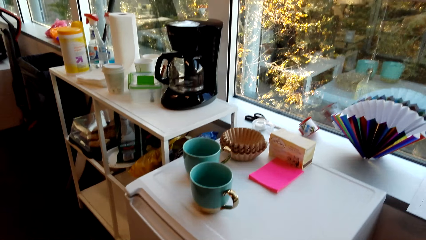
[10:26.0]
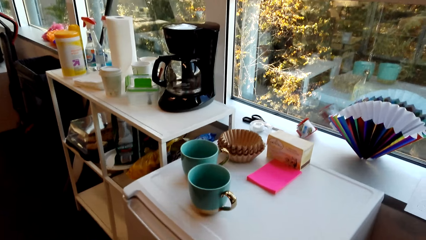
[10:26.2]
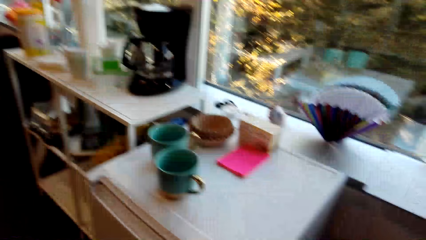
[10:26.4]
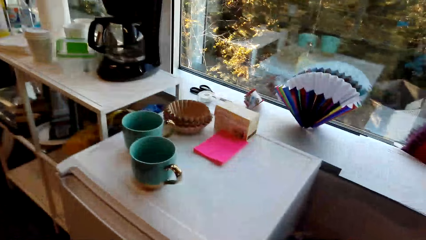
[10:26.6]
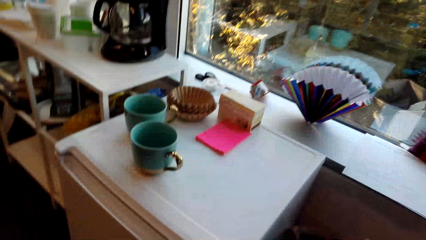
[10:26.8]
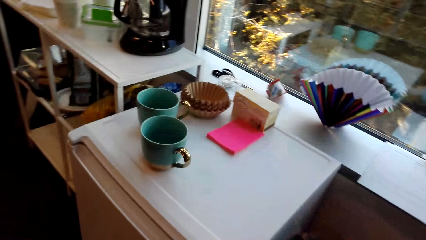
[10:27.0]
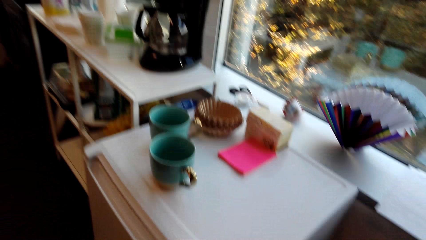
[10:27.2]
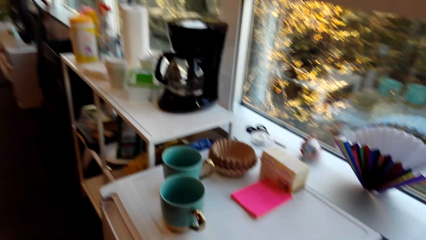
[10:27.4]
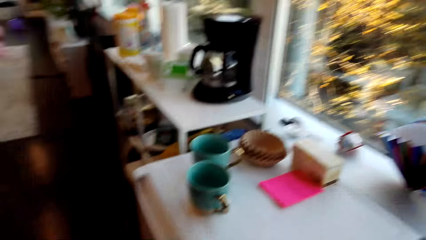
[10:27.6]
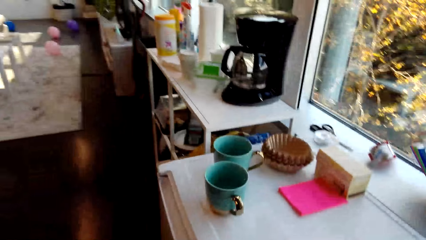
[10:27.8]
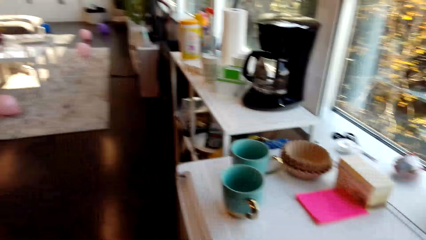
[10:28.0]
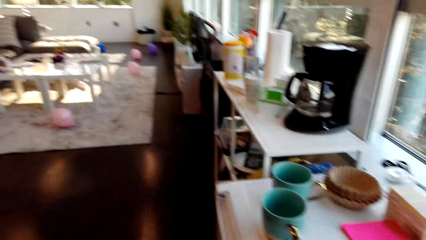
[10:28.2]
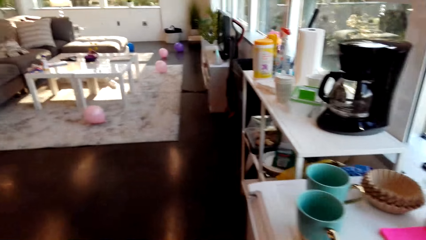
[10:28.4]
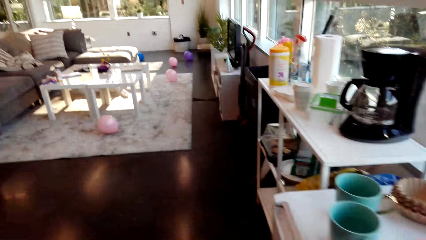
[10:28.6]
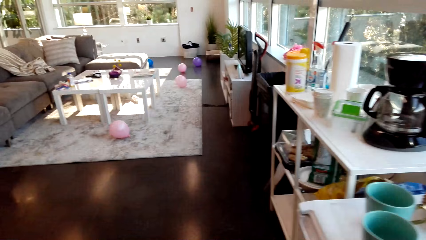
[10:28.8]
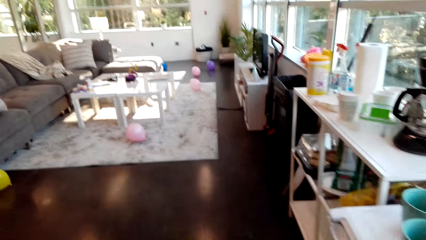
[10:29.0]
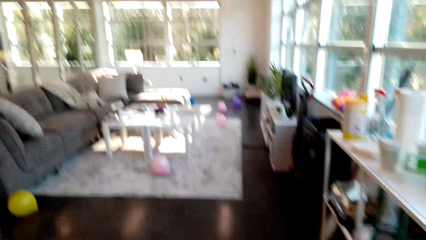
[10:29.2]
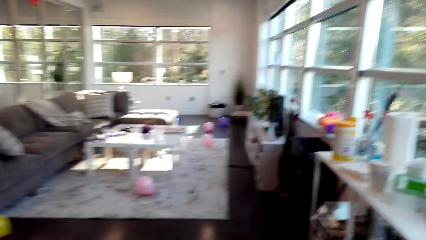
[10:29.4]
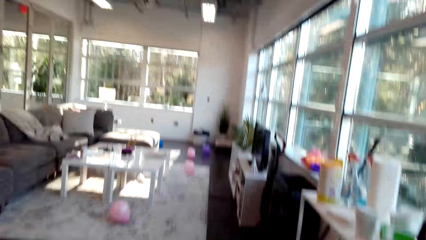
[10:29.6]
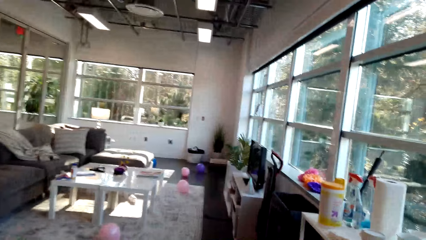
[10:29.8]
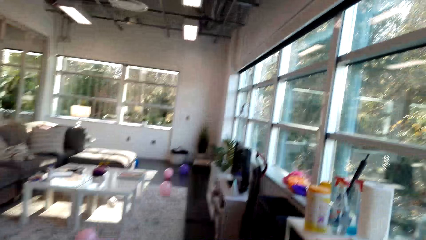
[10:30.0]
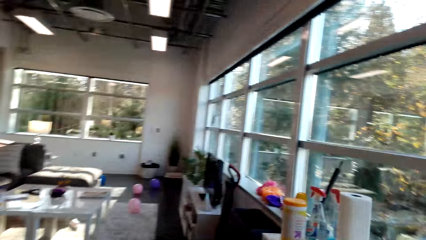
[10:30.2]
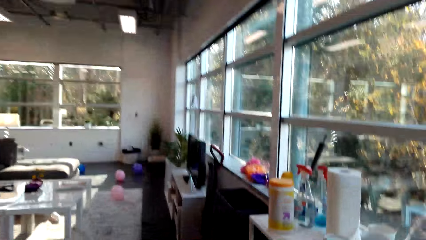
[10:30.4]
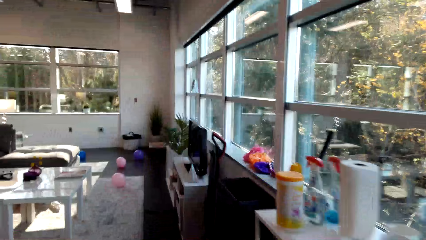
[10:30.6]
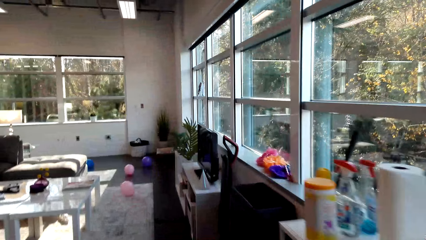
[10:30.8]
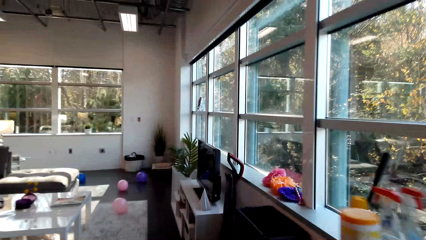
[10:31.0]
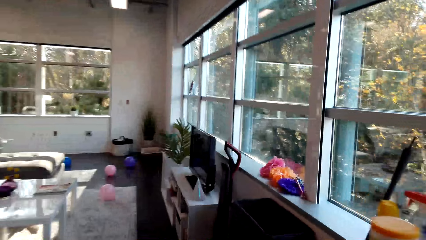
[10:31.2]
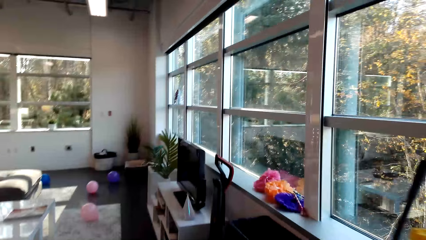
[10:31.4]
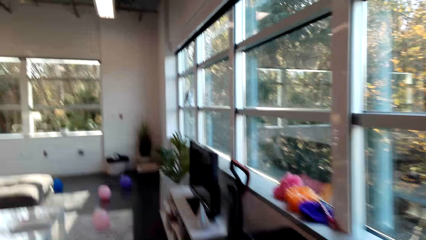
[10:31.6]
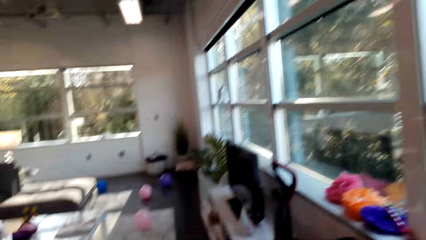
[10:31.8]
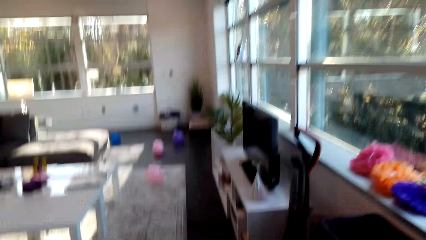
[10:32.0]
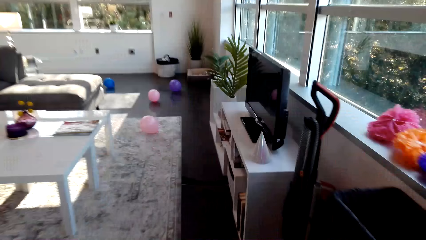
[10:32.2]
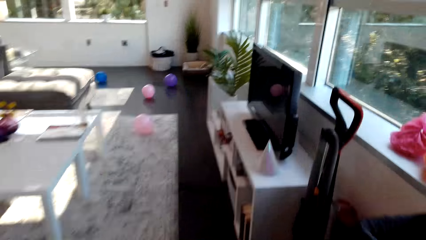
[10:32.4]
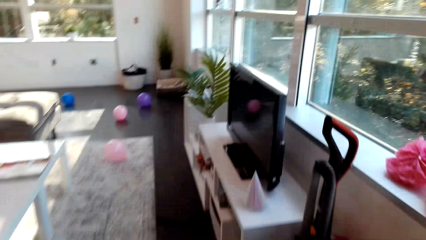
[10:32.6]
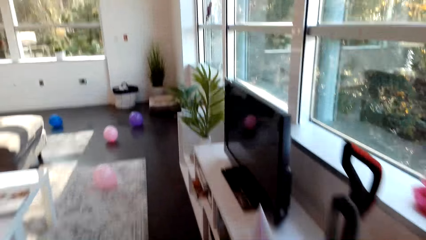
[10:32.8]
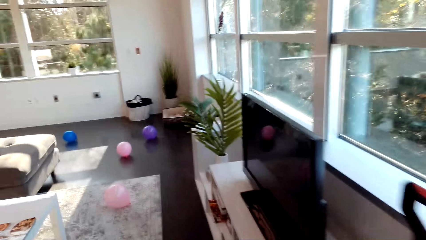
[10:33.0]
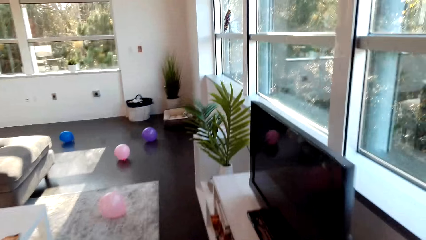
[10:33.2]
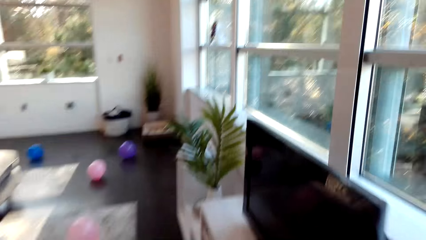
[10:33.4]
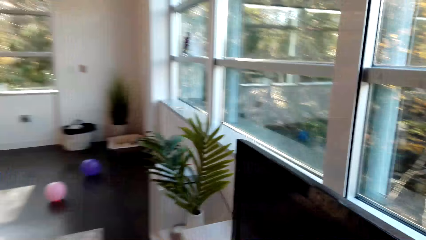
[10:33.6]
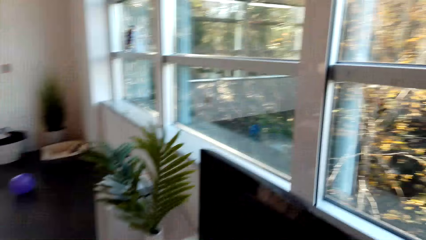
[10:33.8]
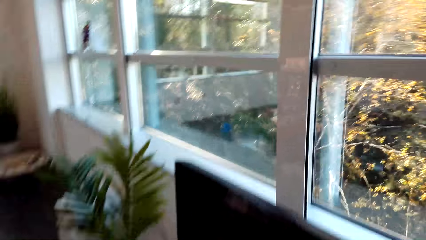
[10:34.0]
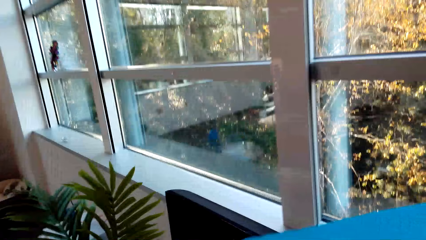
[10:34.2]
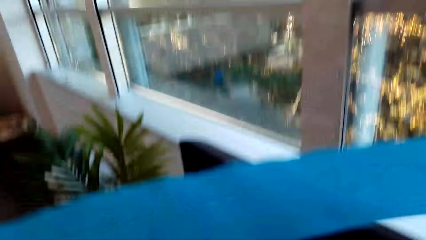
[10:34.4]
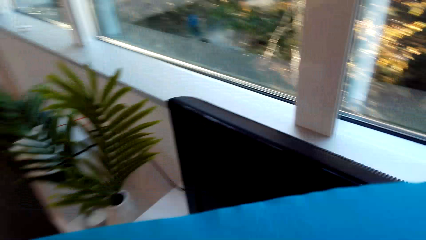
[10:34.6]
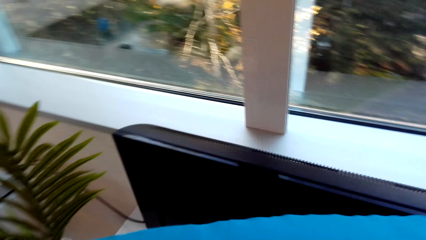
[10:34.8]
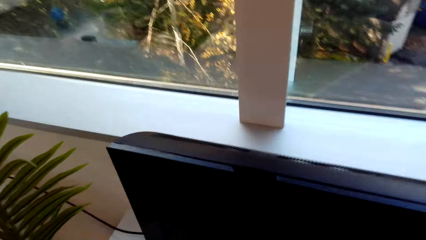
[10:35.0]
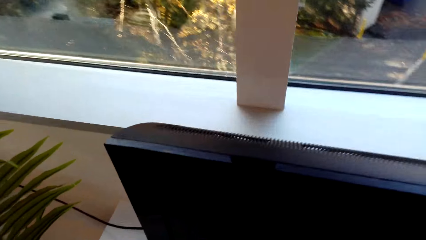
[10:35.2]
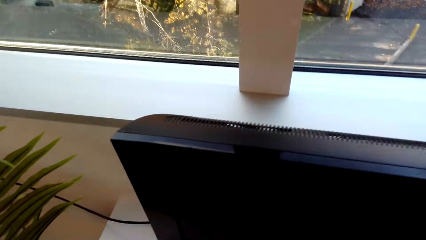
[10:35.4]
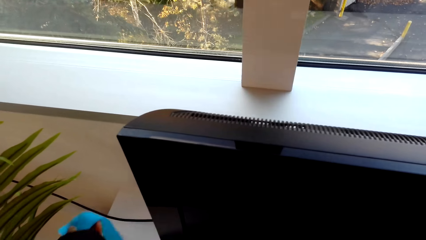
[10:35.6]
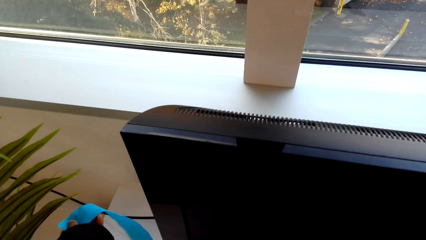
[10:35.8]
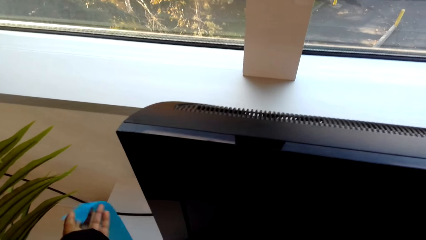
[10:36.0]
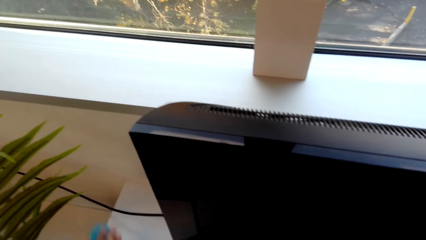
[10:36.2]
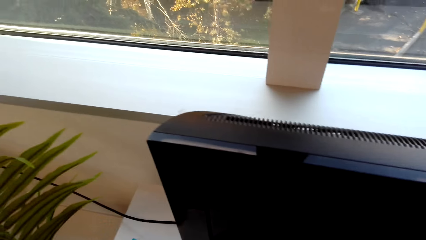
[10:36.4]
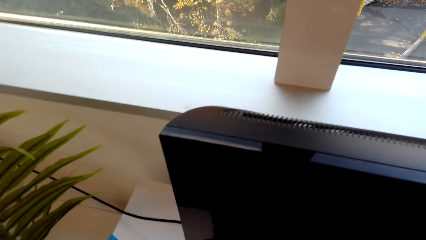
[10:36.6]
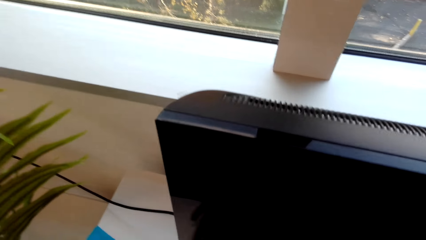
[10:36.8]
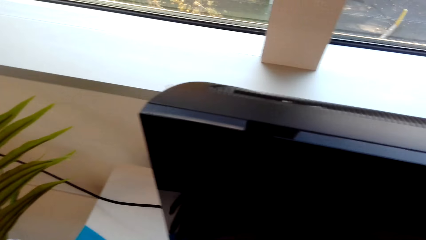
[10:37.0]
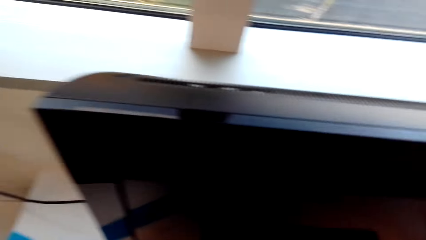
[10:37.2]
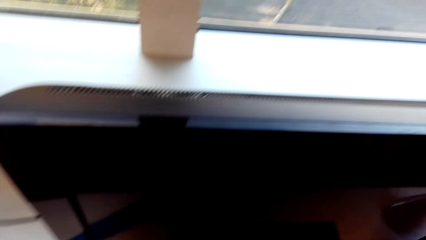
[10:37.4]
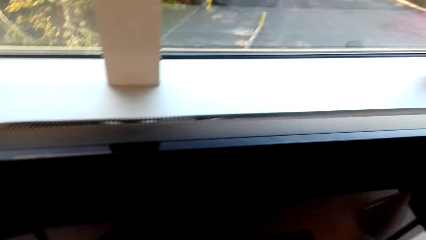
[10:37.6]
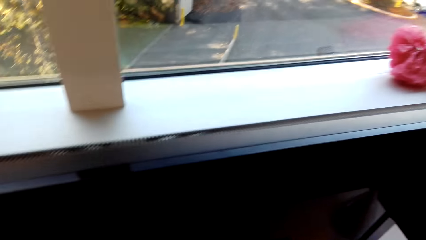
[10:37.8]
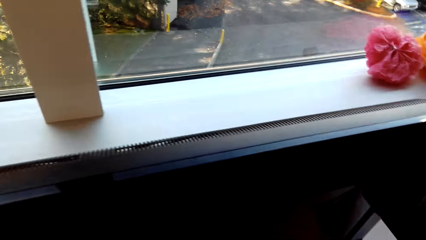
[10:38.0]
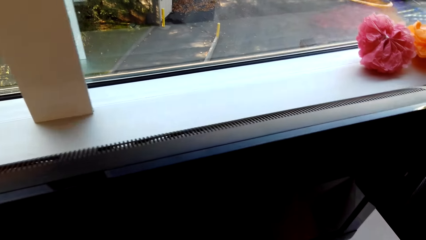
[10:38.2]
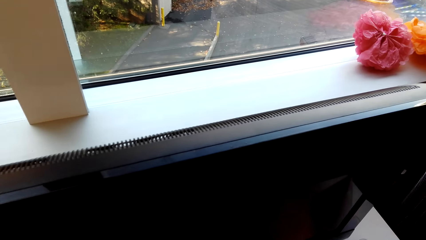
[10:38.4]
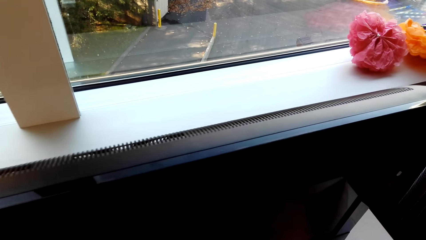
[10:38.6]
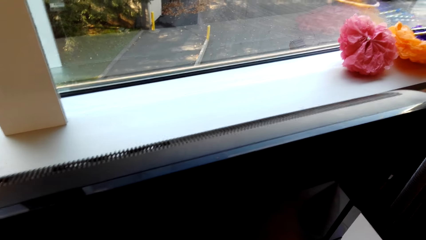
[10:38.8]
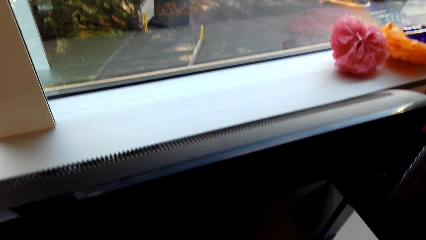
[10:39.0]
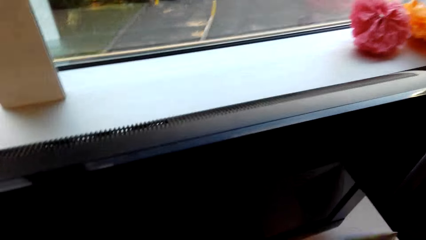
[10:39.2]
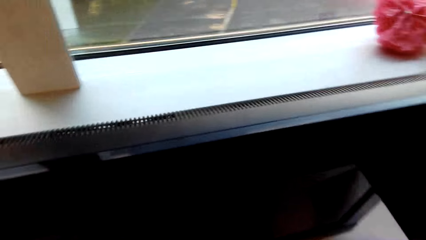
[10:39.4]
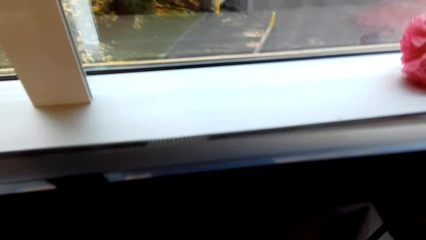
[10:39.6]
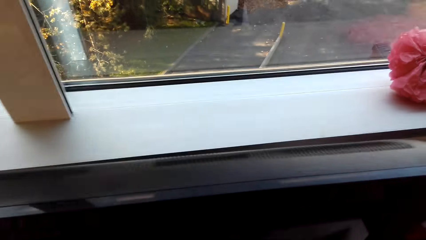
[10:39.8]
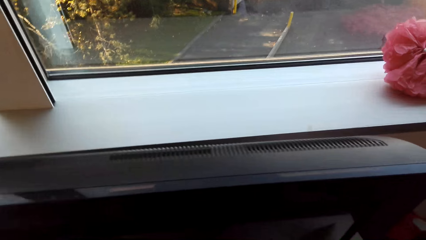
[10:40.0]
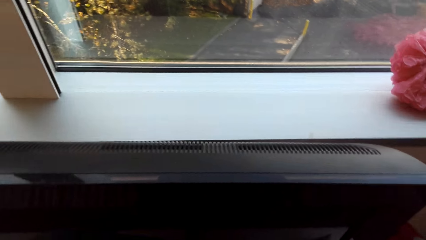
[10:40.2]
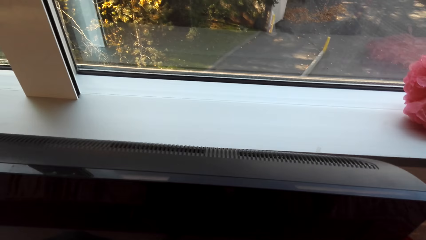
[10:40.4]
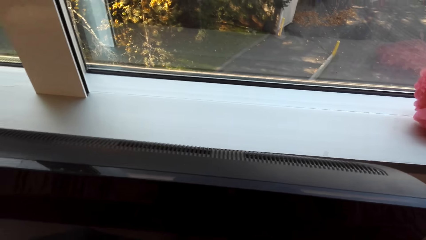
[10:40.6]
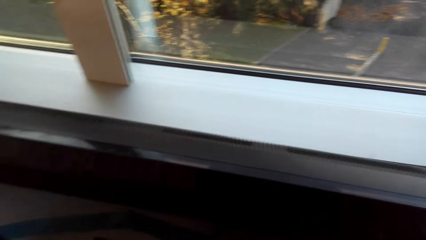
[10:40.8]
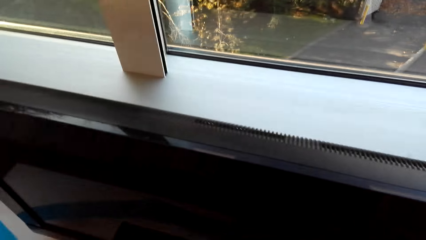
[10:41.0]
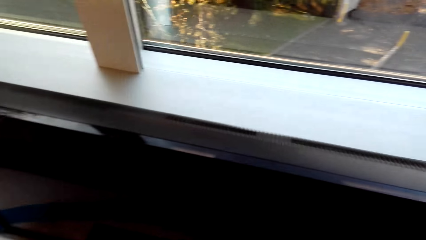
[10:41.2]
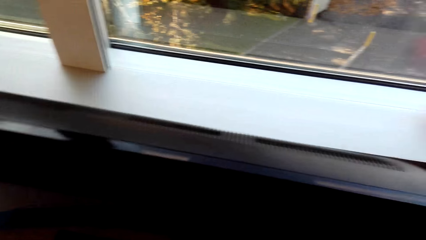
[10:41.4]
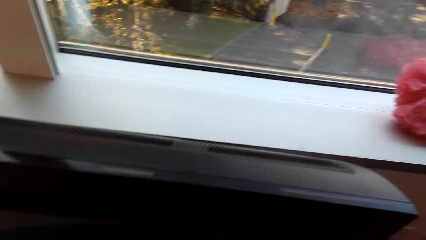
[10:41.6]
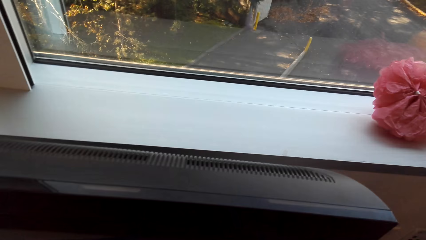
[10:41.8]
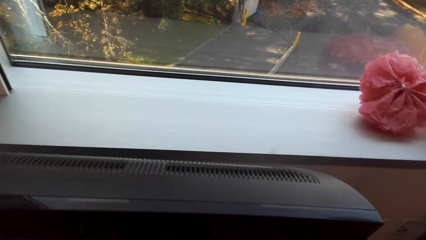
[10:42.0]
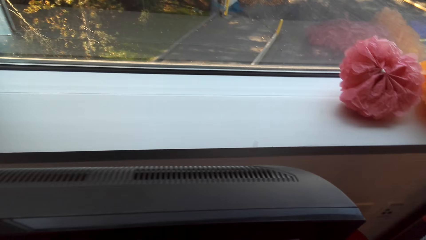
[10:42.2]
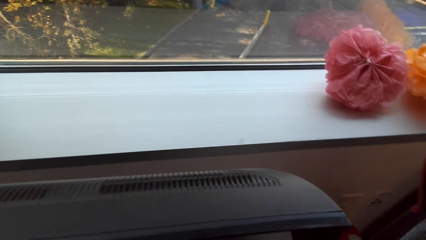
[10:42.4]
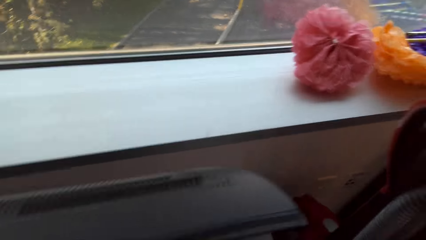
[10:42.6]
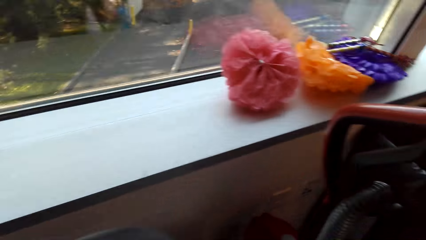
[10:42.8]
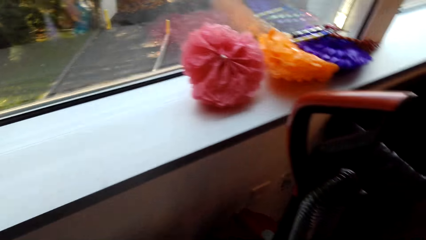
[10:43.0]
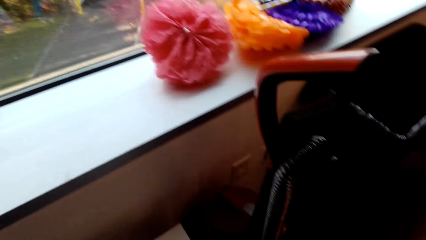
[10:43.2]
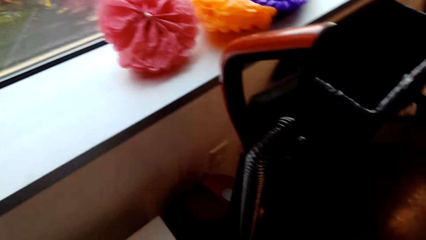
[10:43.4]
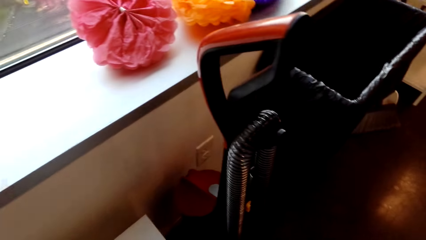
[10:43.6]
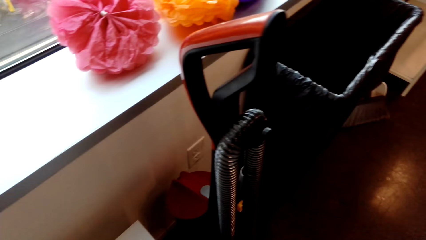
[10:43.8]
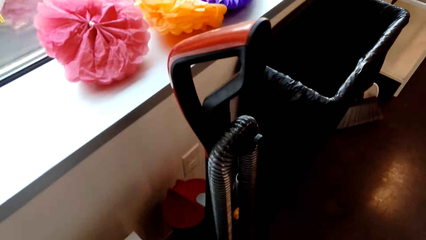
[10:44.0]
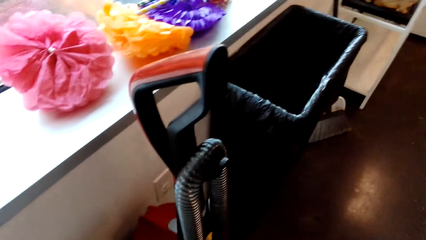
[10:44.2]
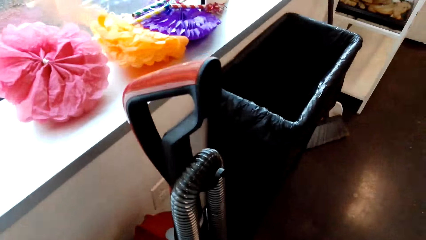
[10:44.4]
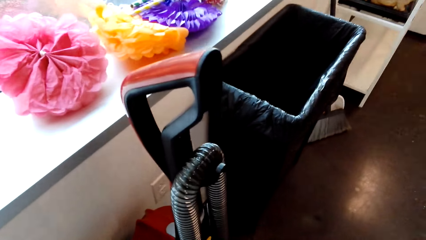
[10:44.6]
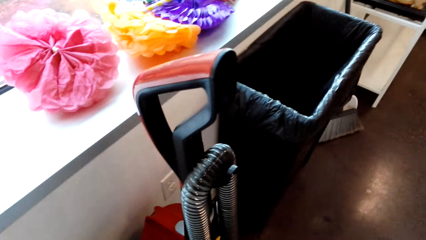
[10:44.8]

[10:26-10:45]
The camera wearer moves in the room. They decorate the room. They sing in the room.
